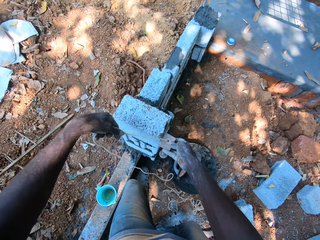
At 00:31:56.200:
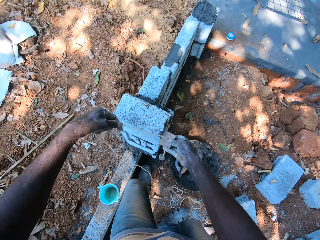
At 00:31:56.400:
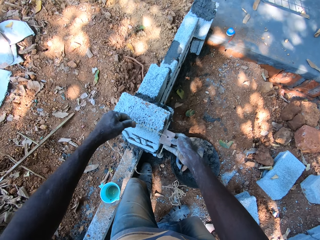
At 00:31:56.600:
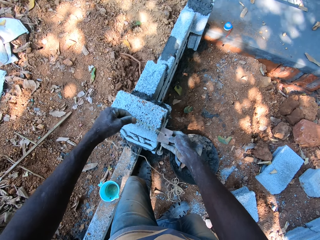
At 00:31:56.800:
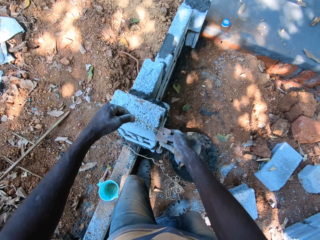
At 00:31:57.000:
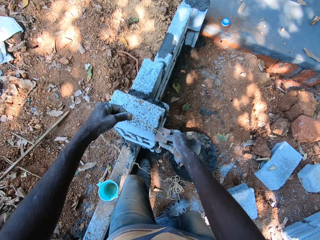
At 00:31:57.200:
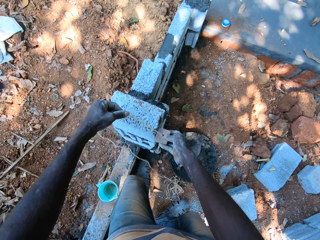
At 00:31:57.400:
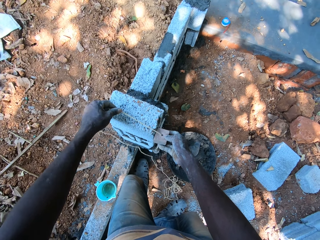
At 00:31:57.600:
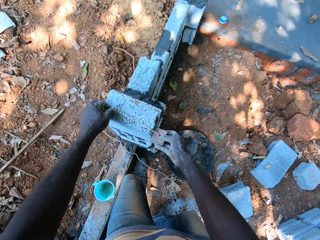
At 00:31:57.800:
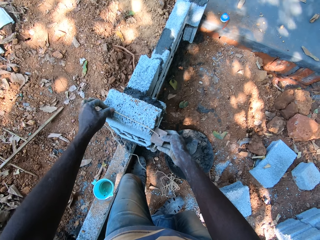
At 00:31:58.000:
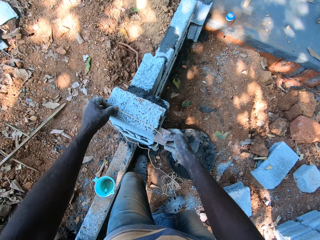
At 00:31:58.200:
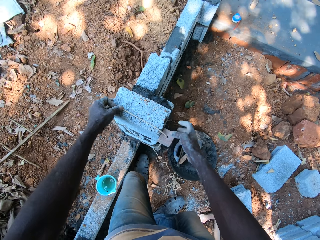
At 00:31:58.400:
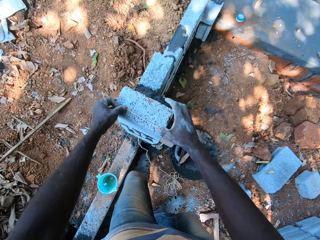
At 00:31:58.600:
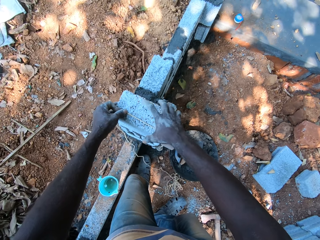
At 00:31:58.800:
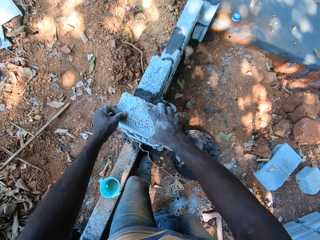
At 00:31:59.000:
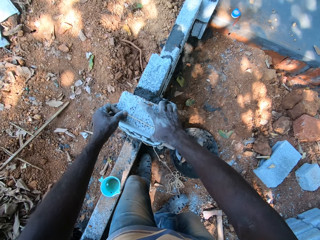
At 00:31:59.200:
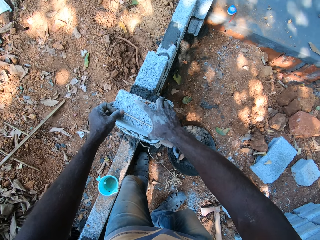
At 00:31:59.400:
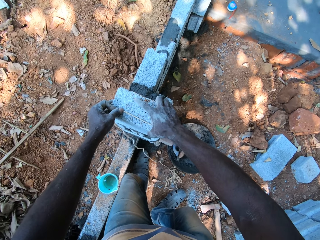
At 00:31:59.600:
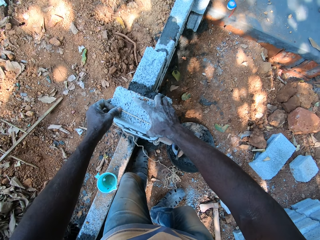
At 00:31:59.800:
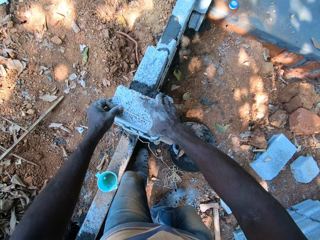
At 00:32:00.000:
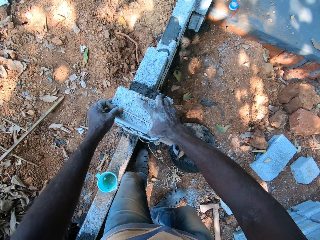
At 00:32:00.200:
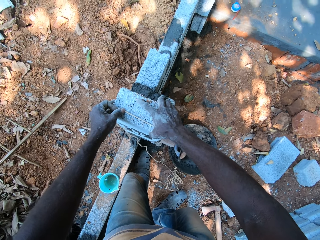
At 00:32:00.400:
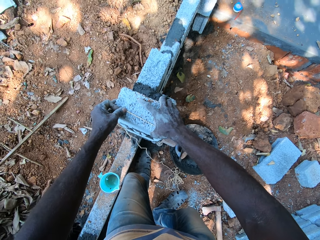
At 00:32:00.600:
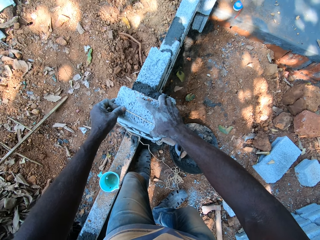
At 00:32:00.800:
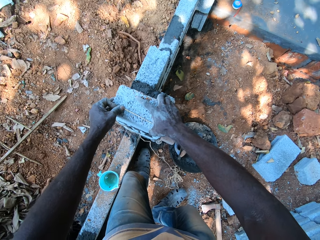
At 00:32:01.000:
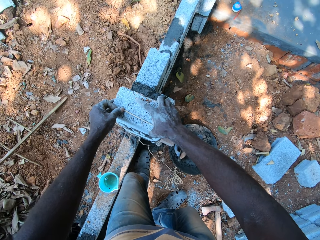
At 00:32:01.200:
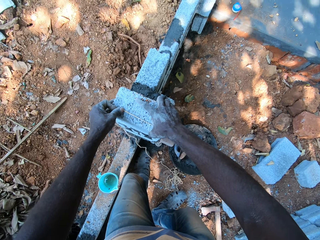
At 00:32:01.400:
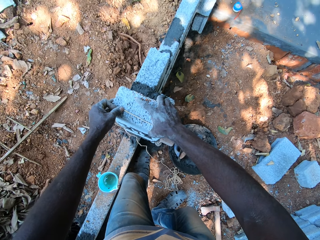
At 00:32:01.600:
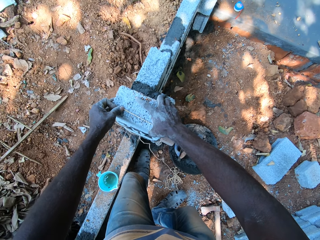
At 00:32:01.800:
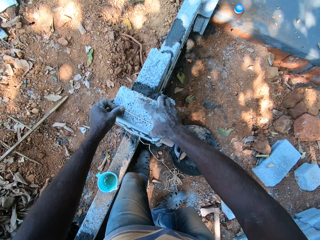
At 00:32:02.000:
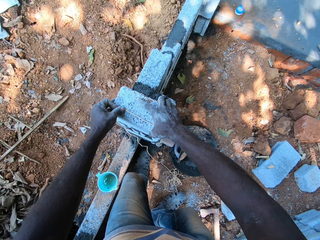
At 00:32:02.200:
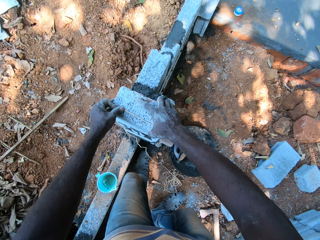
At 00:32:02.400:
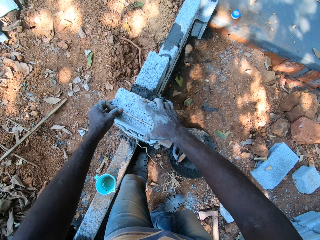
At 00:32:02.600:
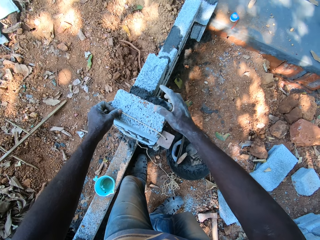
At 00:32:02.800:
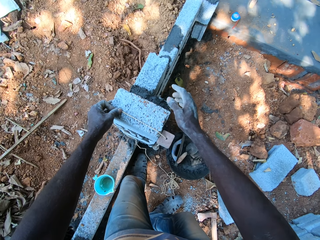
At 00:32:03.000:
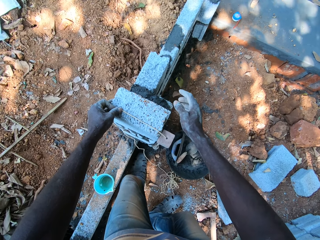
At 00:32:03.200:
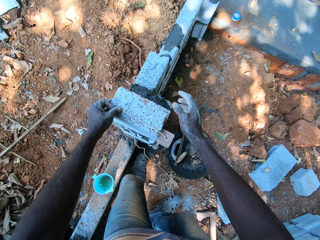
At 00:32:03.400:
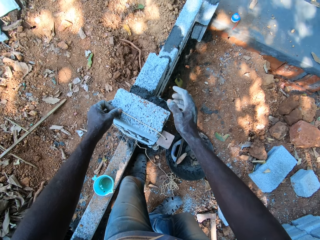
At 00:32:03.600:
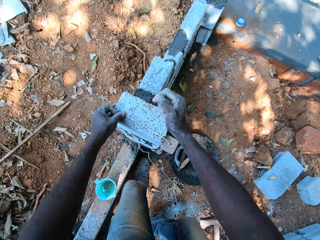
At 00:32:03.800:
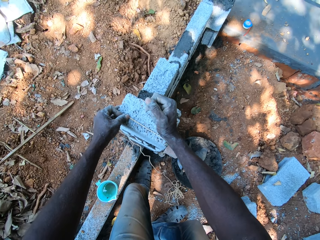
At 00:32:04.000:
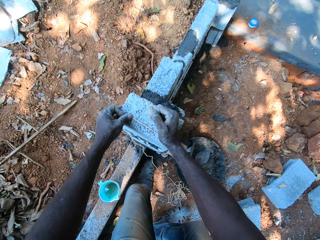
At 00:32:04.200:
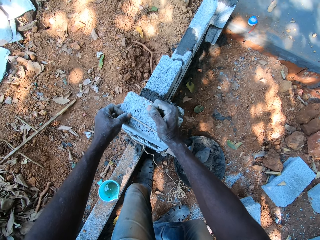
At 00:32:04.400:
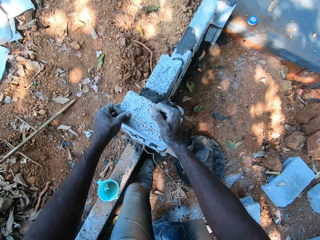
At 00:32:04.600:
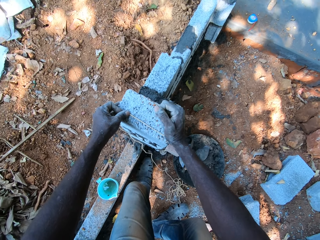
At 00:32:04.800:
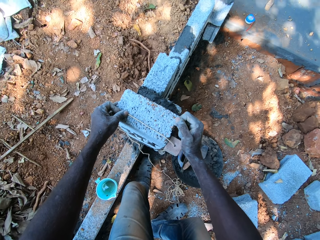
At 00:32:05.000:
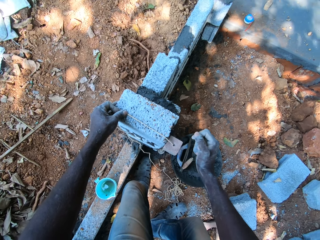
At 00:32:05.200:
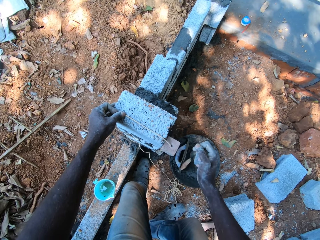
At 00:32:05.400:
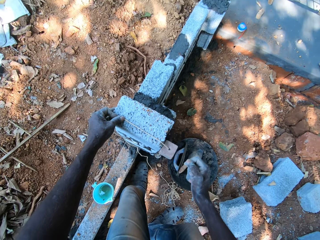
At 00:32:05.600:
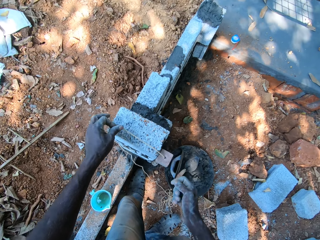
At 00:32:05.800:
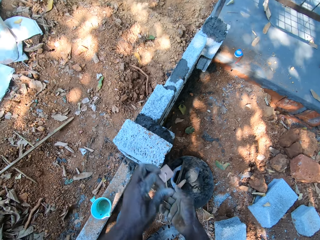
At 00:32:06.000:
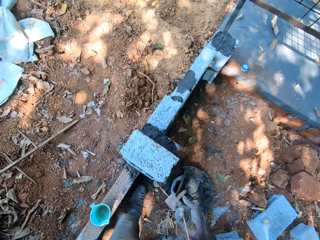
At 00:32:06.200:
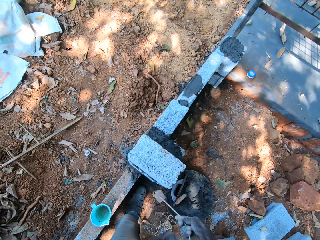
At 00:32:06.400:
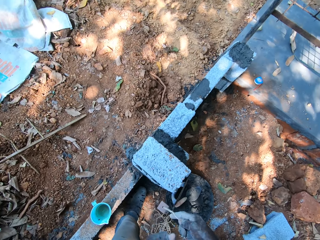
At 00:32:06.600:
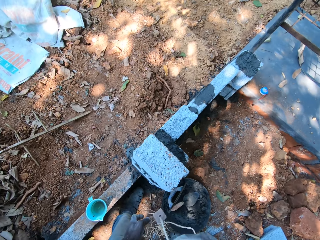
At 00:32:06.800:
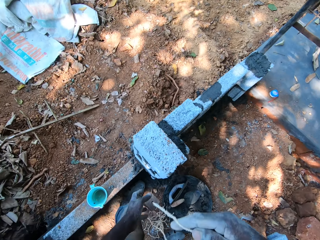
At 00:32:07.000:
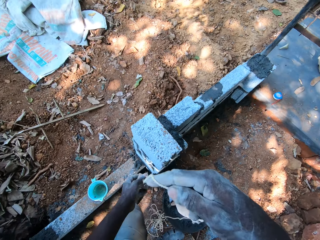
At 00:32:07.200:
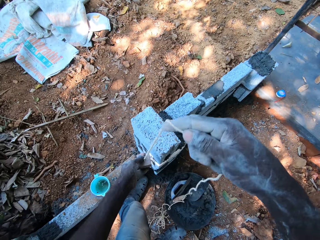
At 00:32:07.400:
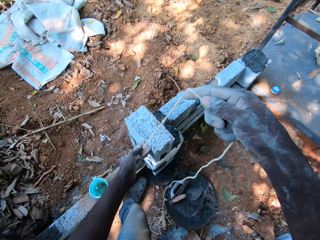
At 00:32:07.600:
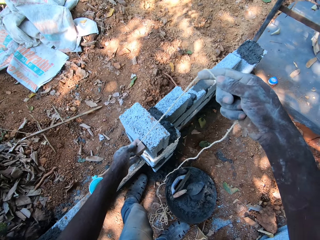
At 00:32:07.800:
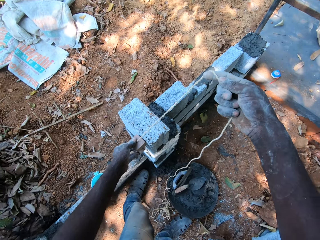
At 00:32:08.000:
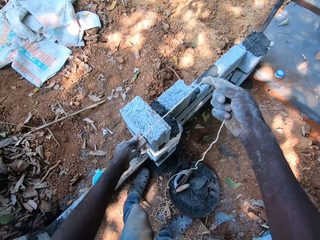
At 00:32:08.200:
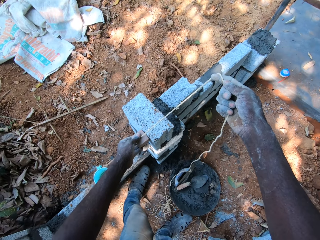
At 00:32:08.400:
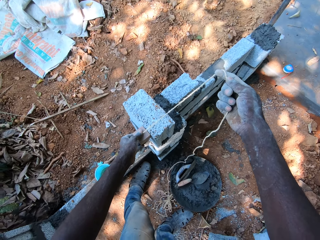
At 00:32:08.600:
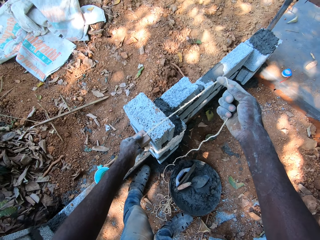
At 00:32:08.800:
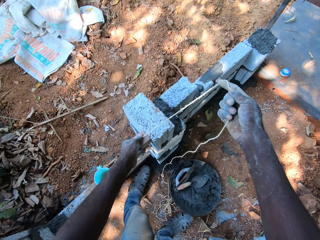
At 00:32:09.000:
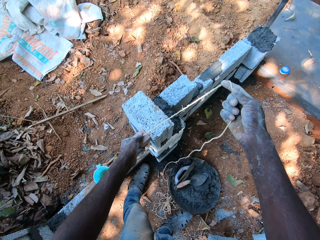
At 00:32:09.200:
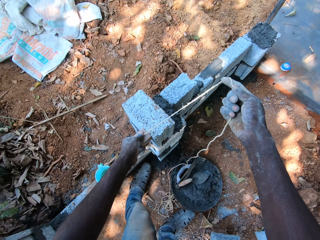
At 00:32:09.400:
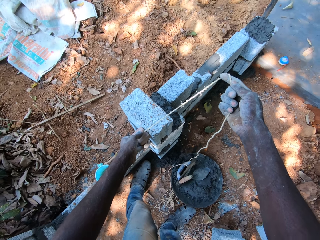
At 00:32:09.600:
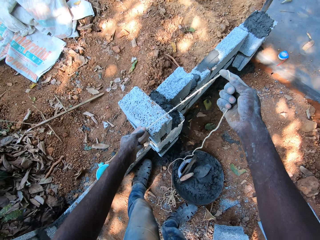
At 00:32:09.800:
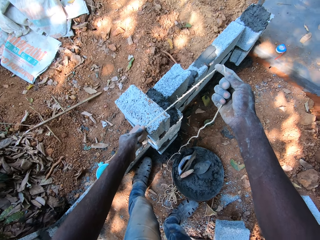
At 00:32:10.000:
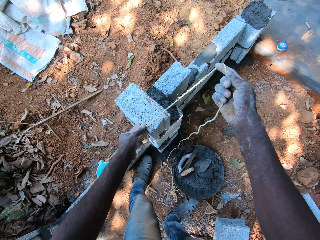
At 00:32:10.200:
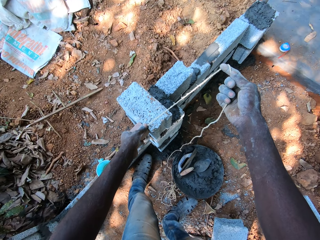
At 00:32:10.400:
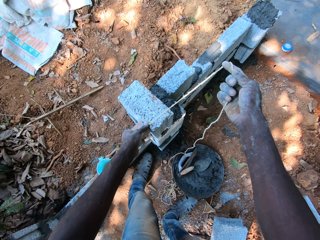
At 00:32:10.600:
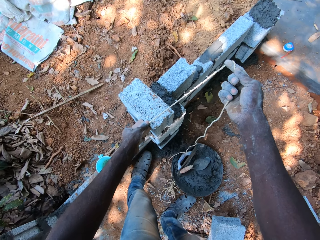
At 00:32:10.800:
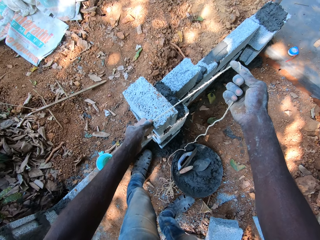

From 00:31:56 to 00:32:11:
The camera wearer hits the block with his right hand. He adjusts the plummet in his hands. He measures the wall with the plummet in his hands.

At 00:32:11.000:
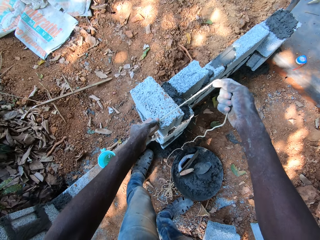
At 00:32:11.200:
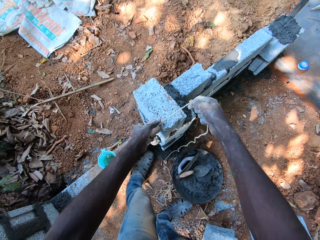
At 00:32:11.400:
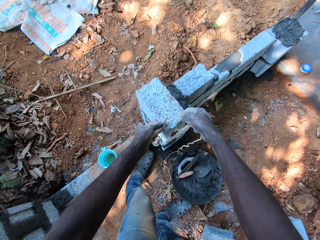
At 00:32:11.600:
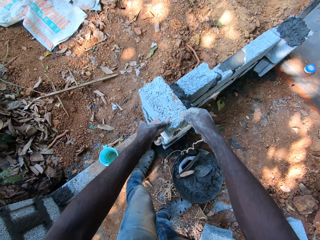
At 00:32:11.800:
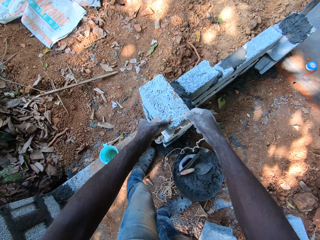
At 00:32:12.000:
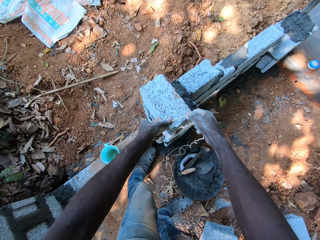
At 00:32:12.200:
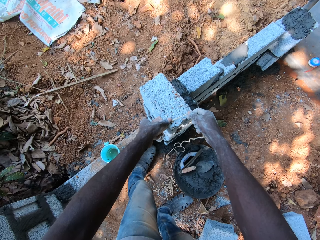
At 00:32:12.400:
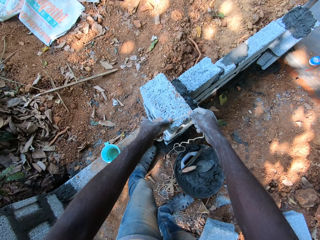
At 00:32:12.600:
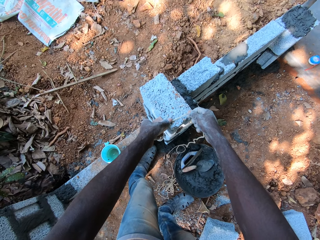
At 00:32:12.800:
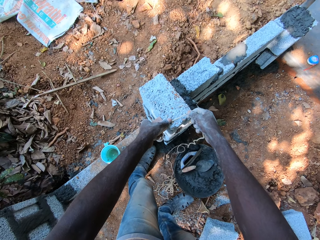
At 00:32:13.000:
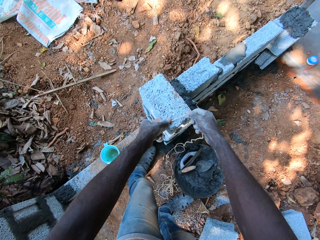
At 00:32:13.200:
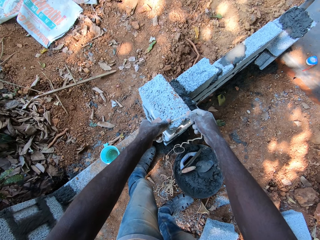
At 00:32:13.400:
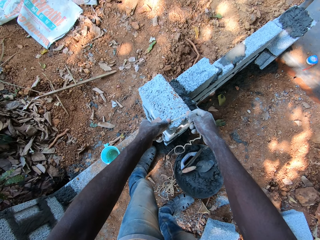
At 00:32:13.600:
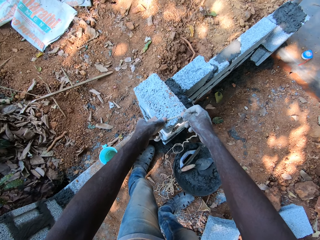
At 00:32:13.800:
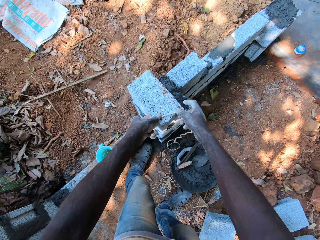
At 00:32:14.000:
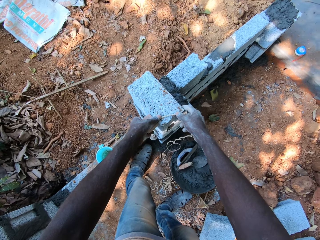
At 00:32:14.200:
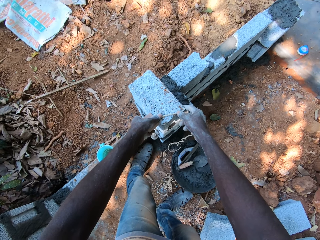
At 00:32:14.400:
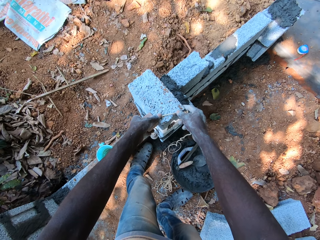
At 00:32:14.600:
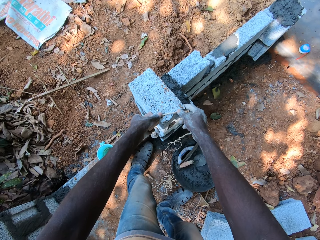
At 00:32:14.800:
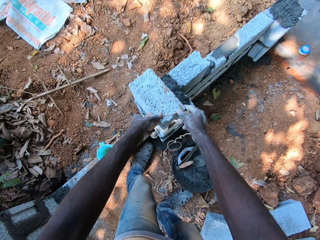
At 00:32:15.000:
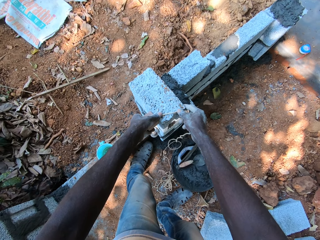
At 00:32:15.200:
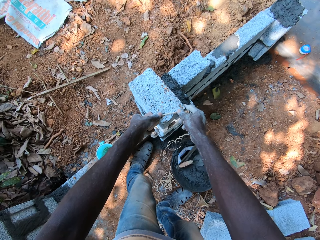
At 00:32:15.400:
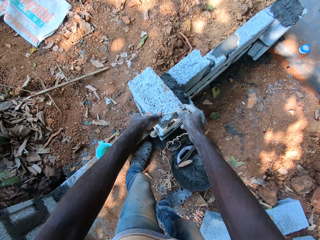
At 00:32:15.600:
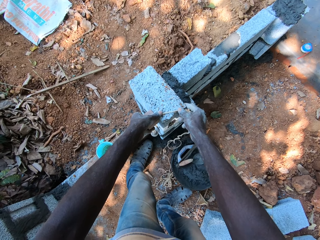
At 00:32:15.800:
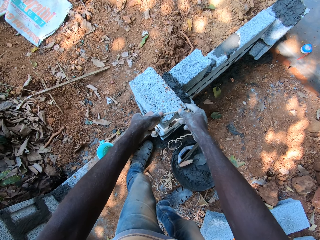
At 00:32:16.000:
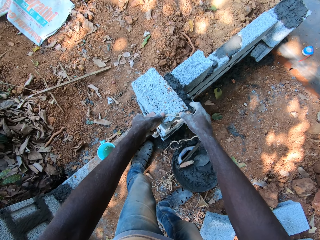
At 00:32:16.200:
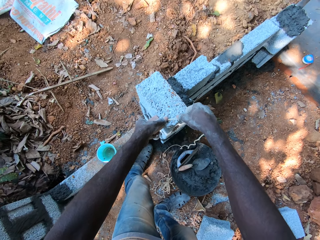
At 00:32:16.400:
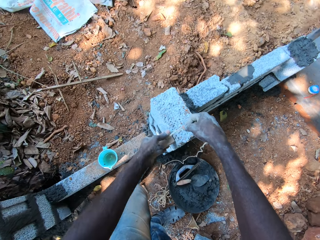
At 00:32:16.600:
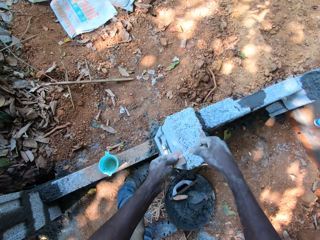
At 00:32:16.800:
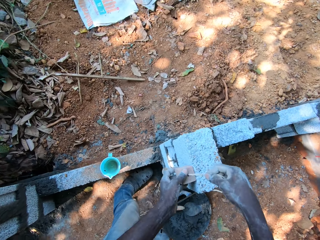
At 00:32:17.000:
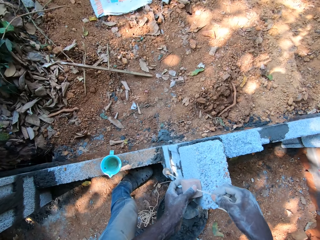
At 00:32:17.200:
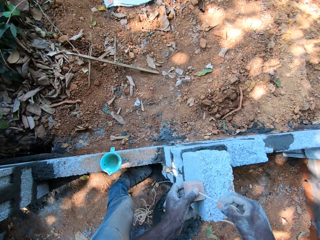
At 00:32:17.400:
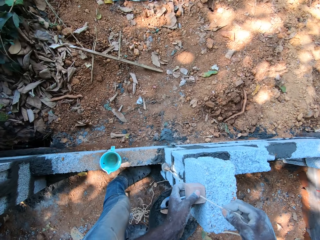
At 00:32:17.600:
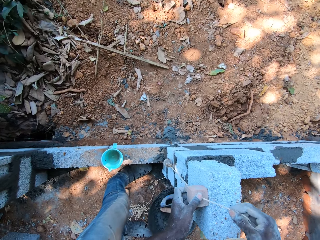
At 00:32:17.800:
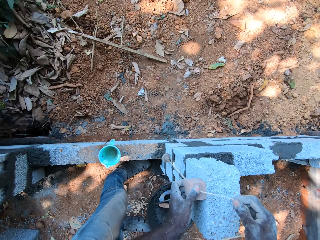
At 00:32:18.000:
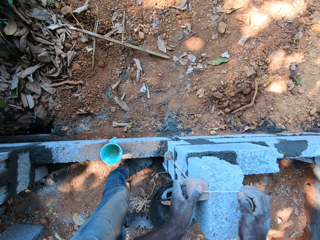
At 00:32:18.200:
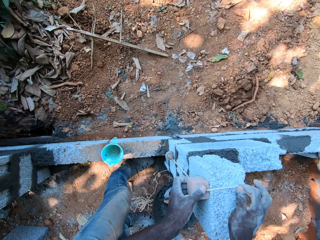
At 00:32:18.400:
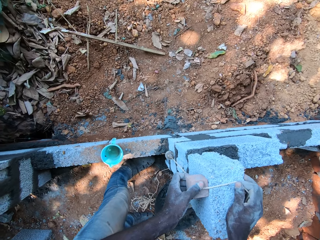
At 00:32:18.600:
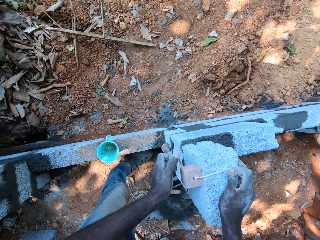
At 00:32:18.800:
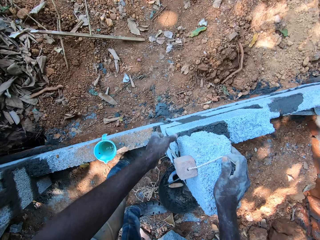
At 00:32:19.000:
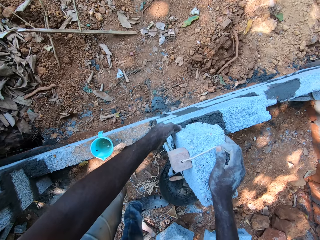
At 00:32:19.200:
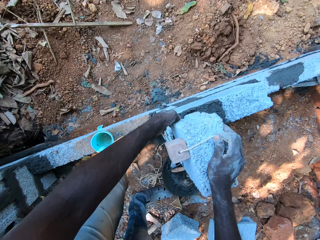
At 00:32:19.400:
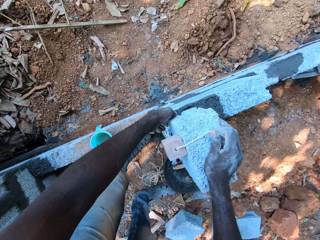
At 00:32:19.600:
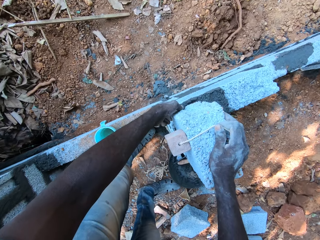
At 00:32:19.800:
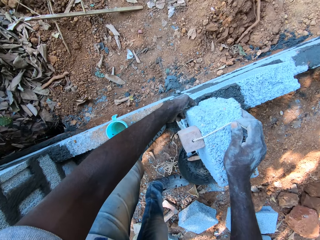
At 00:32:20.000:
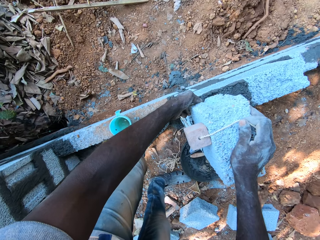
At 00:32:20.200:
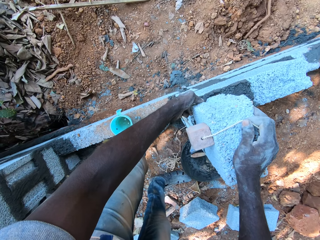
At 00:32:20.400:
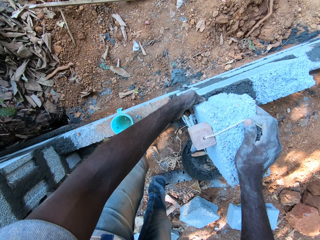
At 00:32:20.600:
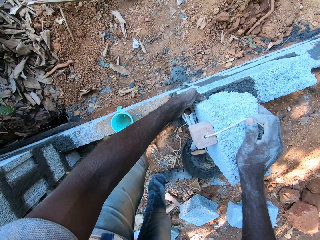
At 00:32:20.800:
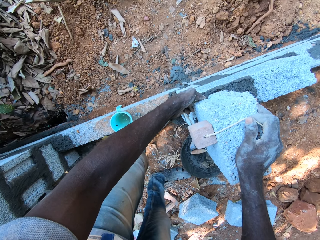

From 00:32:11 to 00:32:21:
The camera wearer touches the wall with his left hand.
